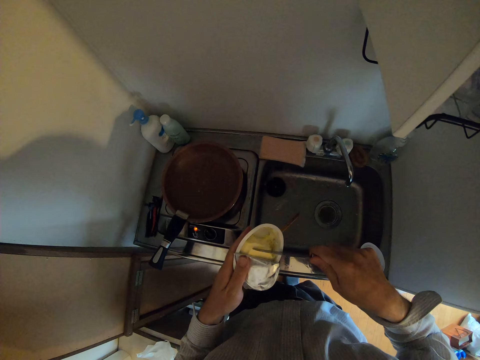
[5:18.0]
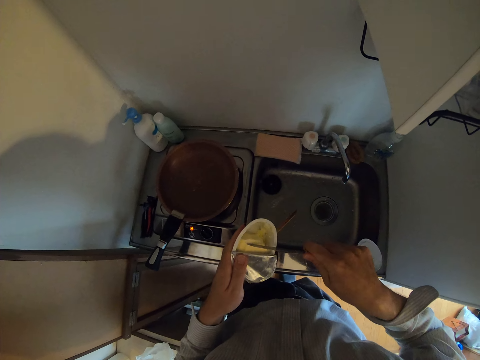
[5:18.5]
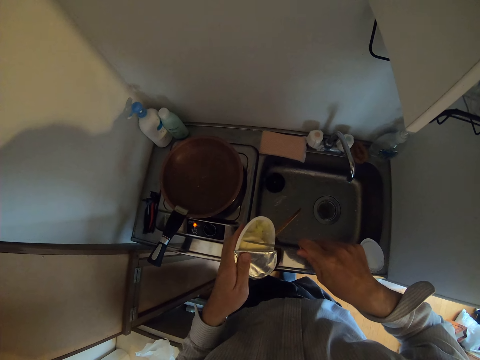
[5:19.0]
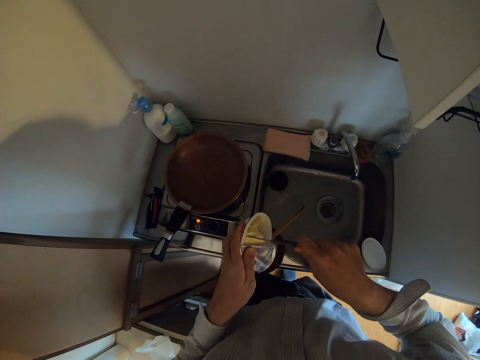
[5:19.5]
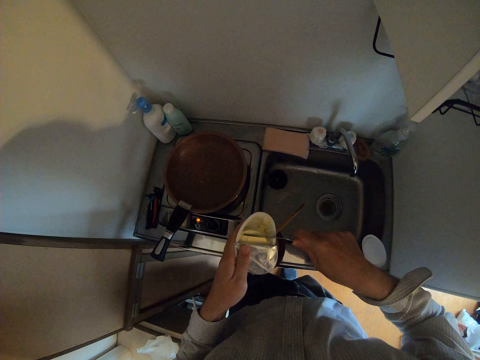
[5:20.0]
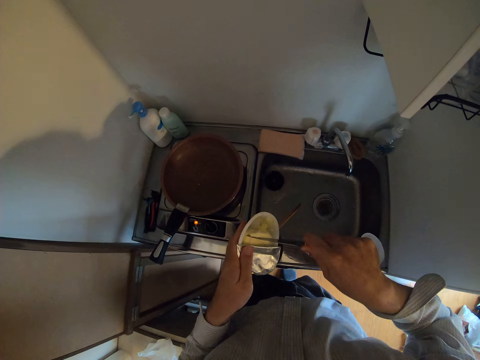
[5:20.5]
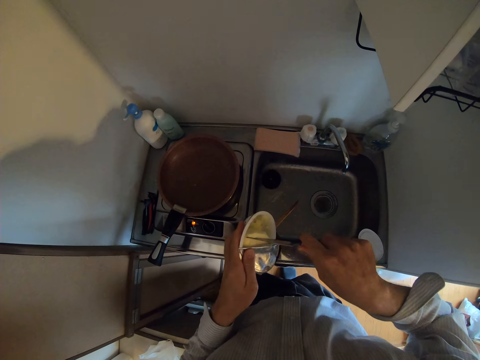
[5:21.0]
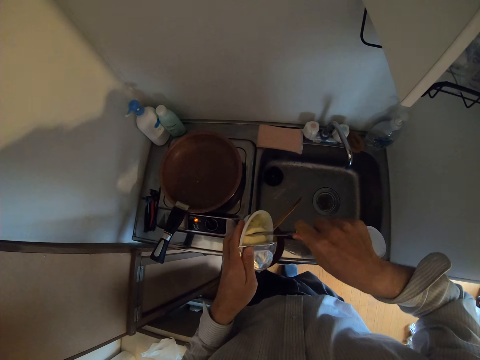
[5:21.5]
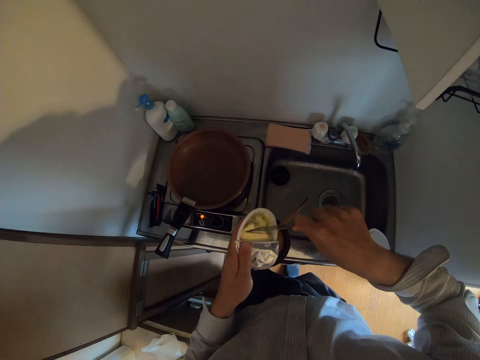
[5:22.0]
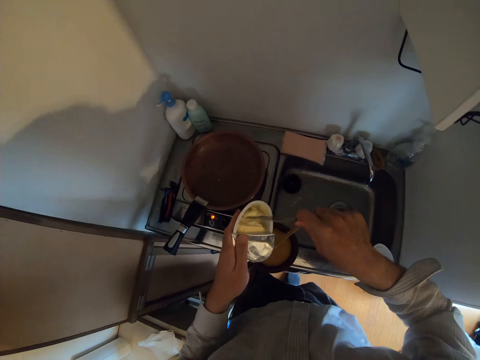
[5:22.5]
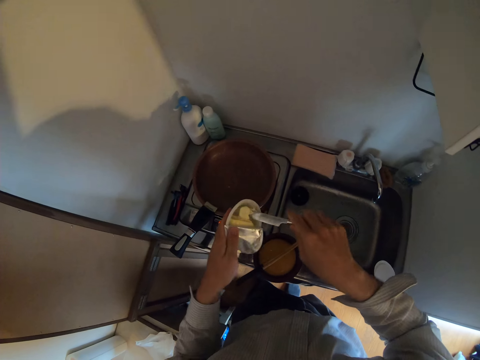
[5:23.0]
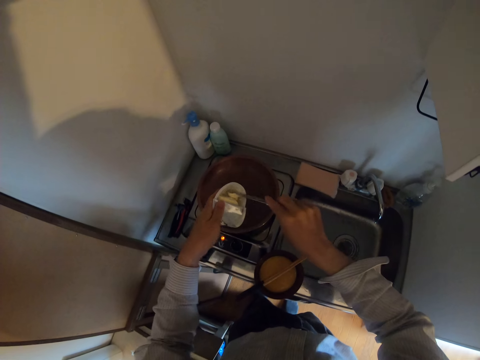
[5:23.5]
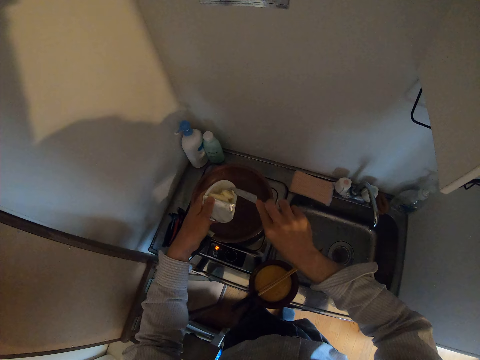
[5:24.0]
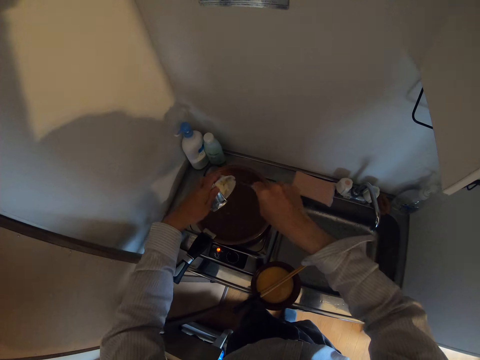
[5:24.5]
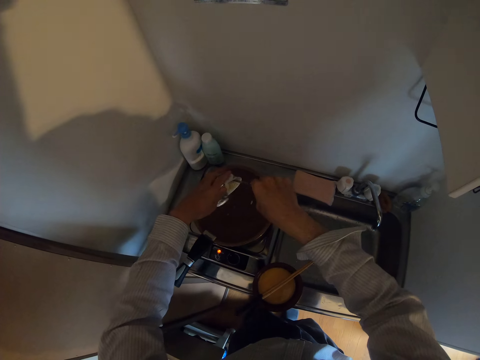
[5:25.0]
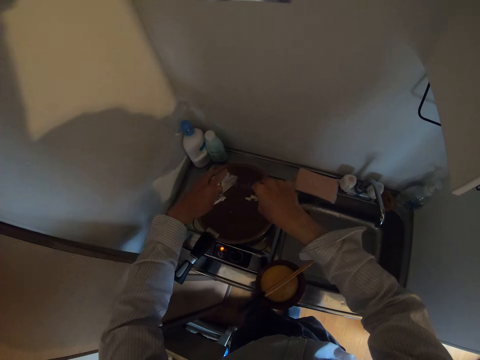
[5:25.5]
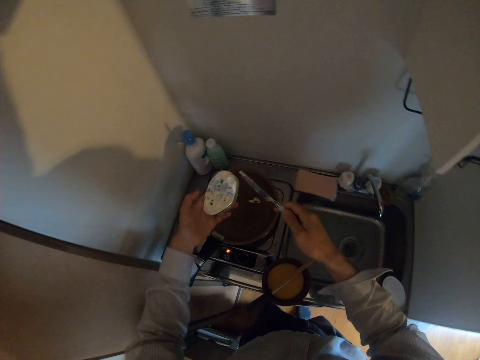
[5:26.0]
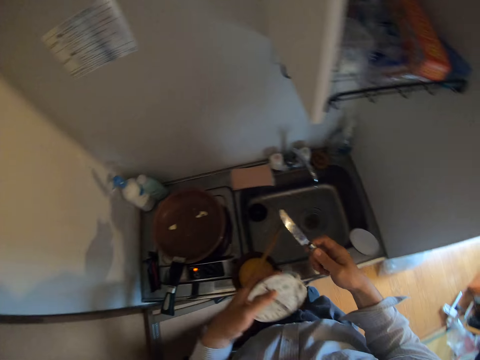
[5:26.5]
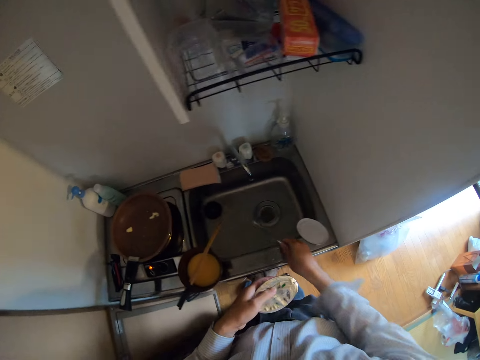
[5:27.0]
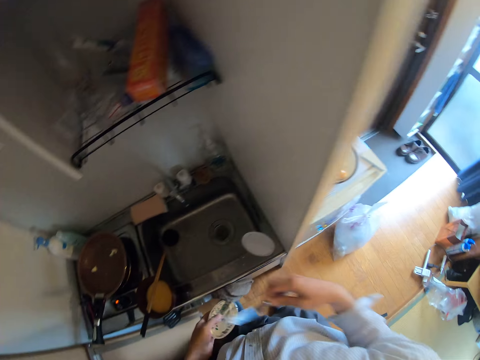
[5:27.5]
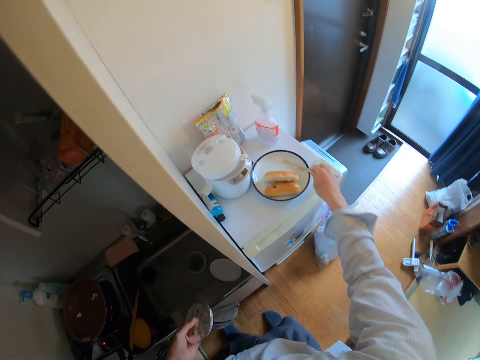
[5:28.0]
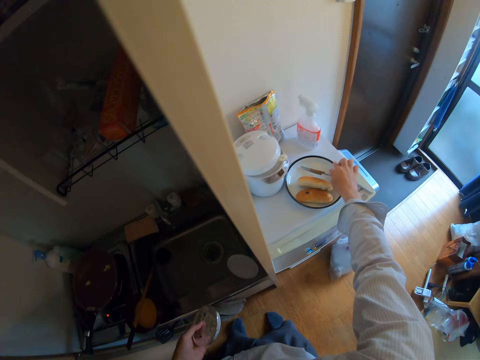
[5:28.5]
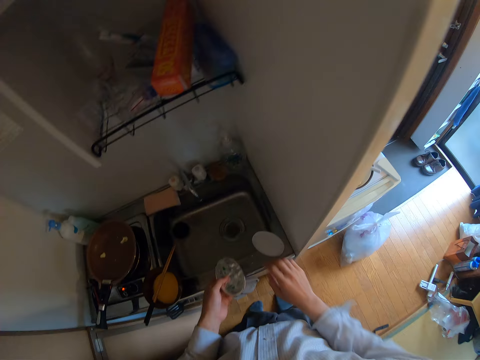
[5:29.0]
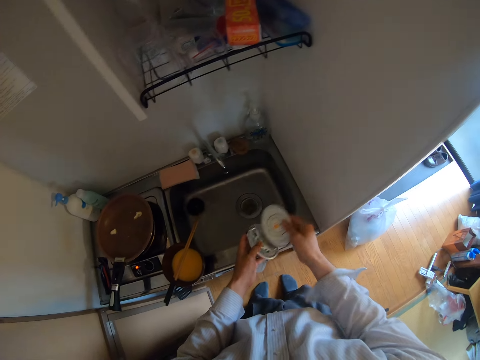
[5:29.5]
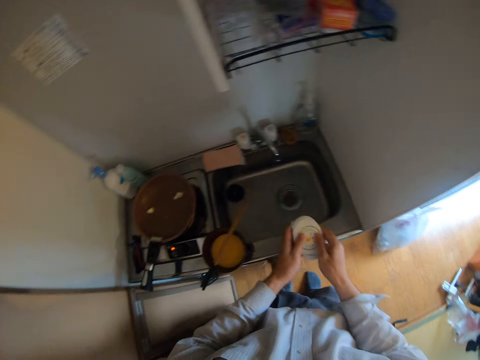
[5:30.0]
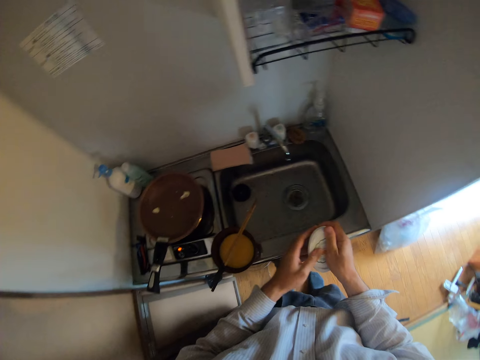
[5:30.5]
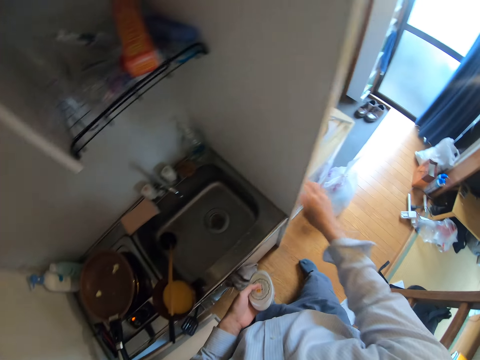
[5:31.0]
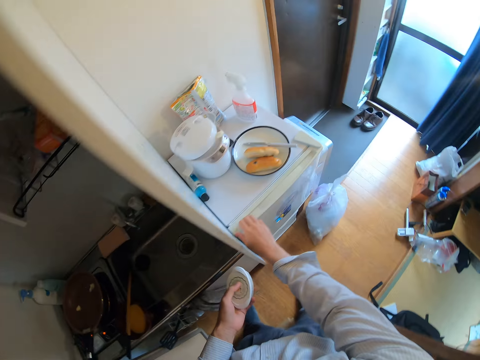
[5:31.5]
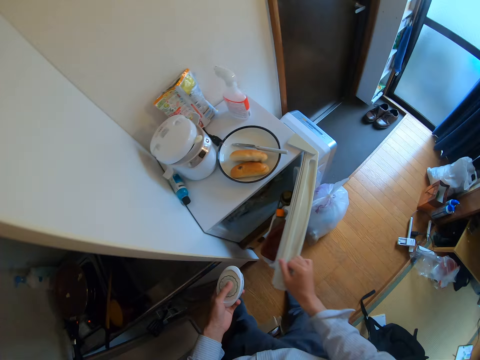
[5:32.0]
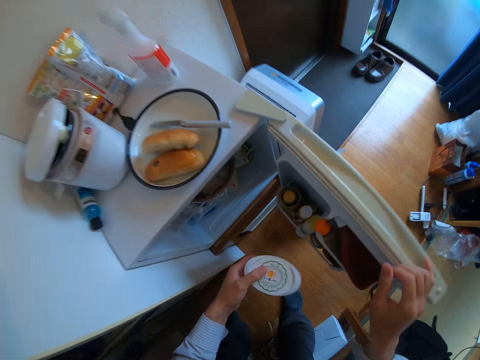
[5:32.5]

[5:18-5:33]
The camera wearer places the knife in the dish. He moves his hands towards the pan. He pours the margarine in the frypan with the knife. He moves his hands away from the pan. He moves his hand towards the fridge. He places the knife in the plate on the fridge. He moves his hand towards the dish. He places the dish on the edge of the sink. He holds the lid with his hand. He takes the cover of the margarine from the edge of the sink. He moves the lid towards the dish. He closes the dish with the lid. He moves his hand forwards. He places his hand on the fridge door. He moves his other hand towards the fridge. He opens the fridge. He moves his hand towards the inside of the fridge.

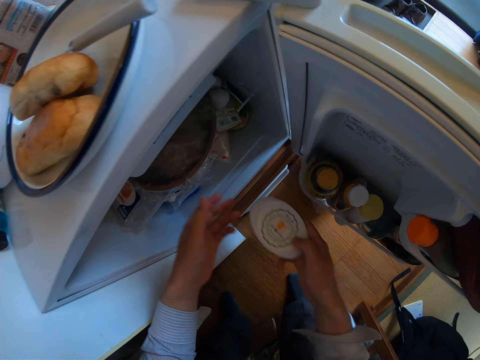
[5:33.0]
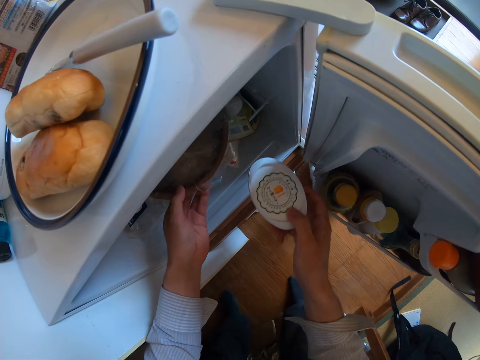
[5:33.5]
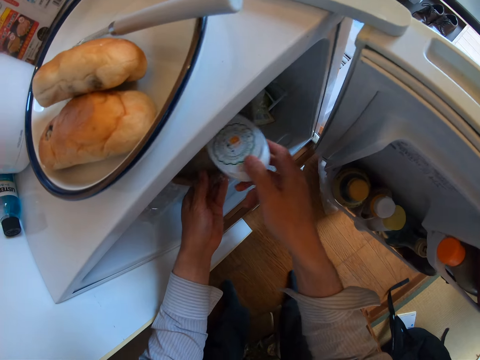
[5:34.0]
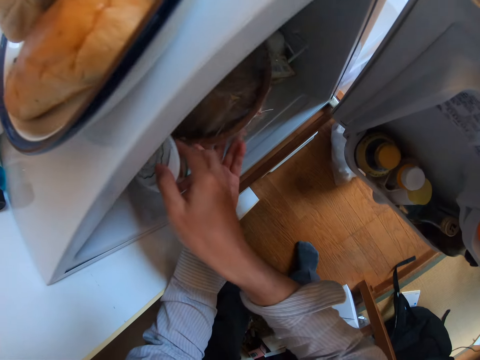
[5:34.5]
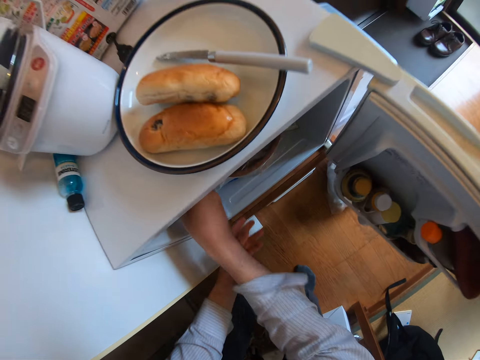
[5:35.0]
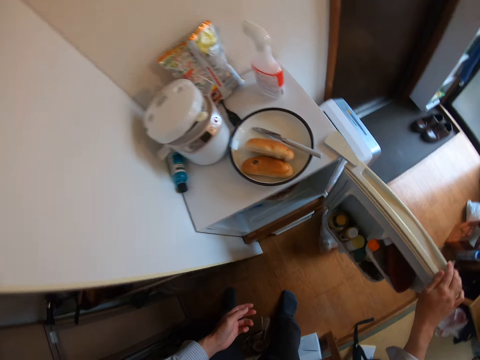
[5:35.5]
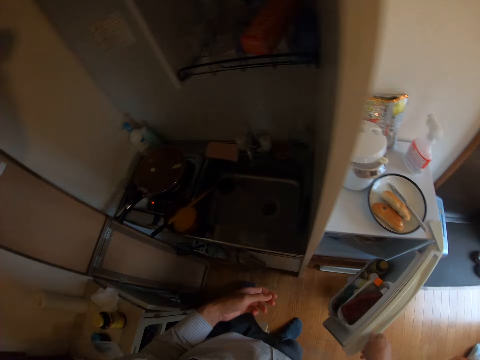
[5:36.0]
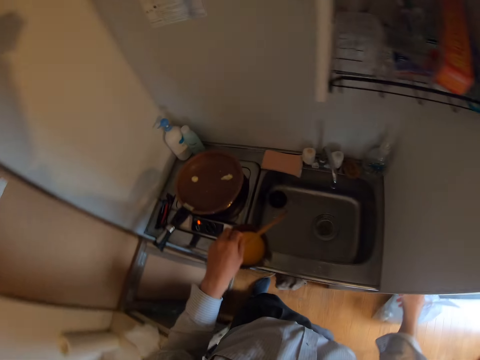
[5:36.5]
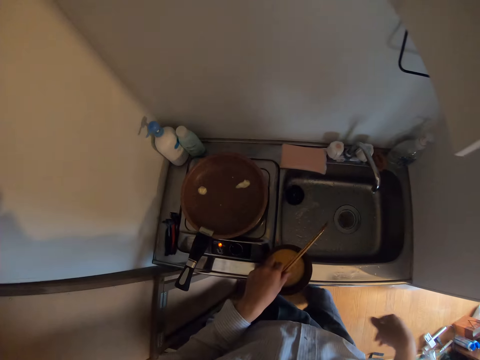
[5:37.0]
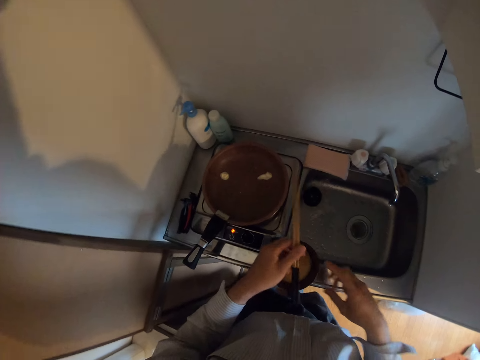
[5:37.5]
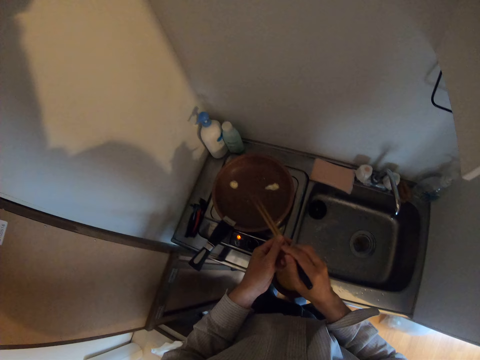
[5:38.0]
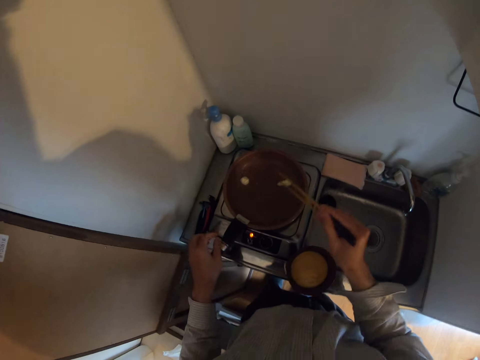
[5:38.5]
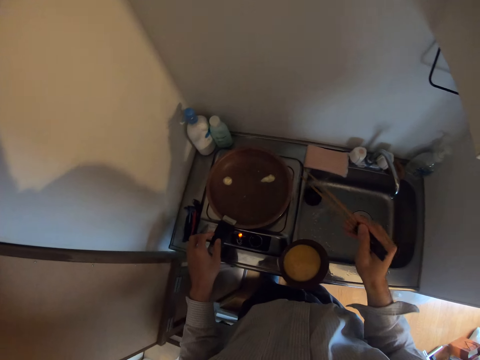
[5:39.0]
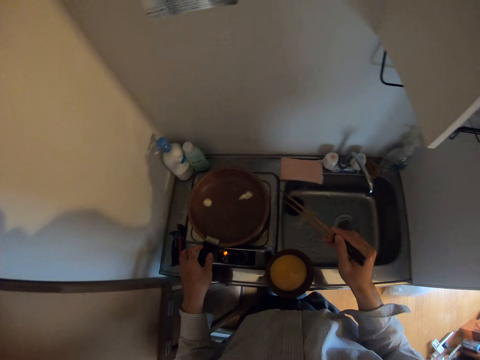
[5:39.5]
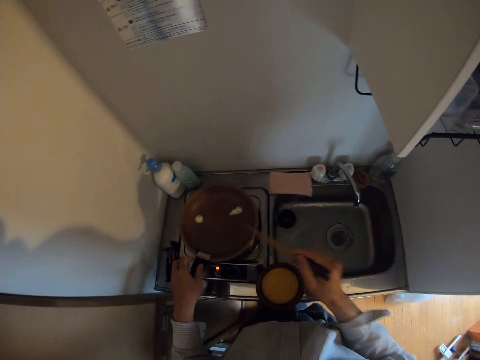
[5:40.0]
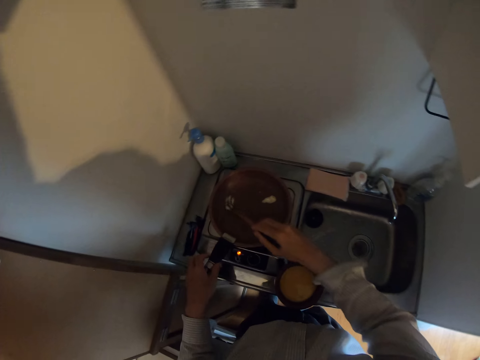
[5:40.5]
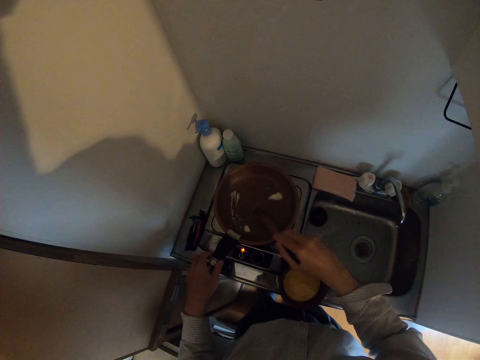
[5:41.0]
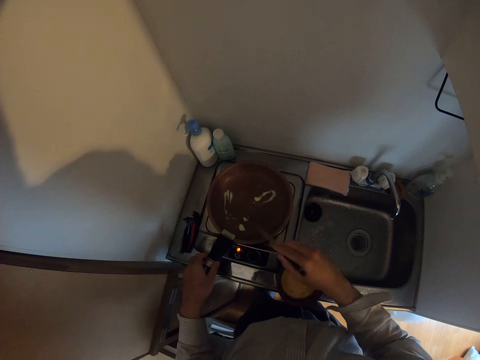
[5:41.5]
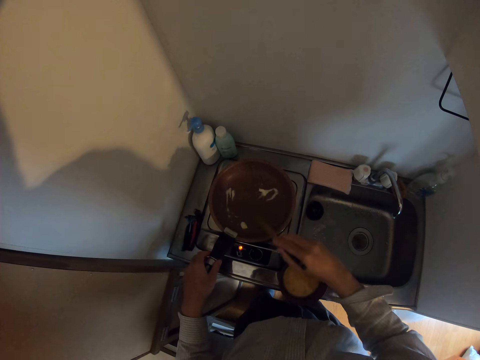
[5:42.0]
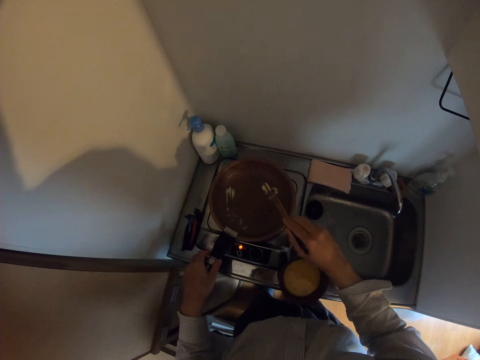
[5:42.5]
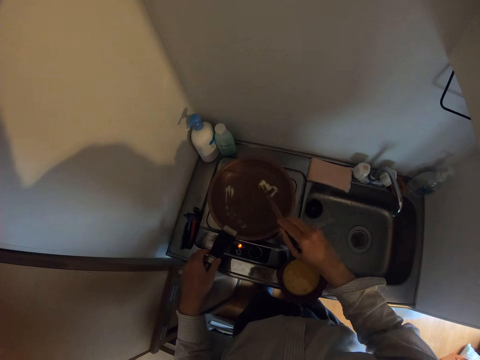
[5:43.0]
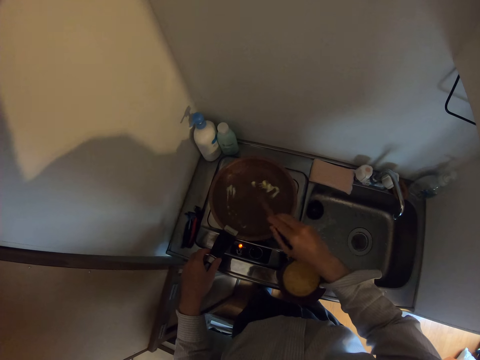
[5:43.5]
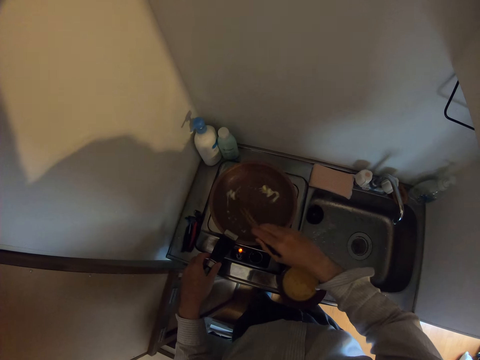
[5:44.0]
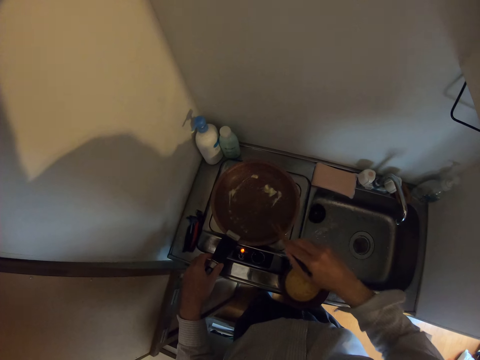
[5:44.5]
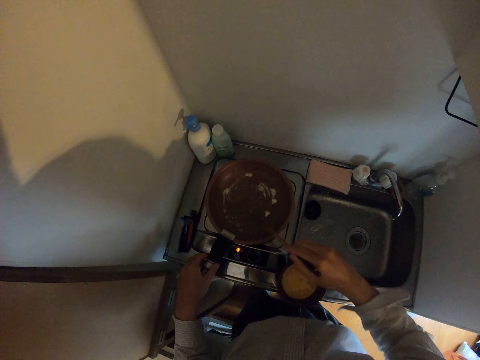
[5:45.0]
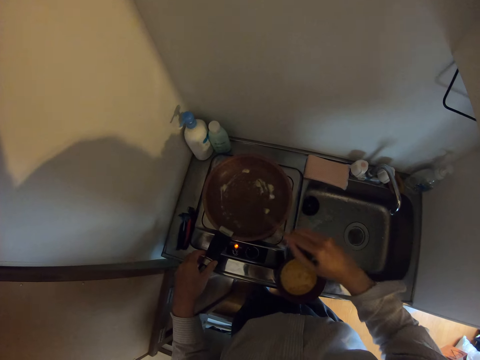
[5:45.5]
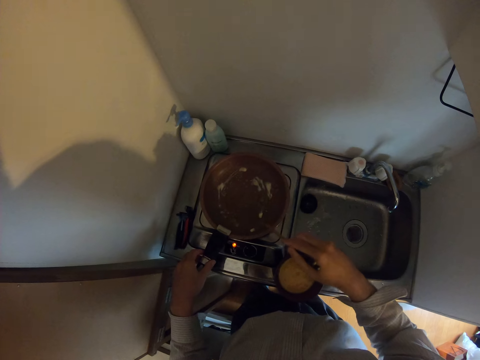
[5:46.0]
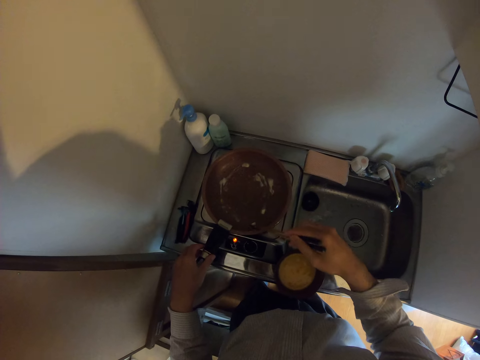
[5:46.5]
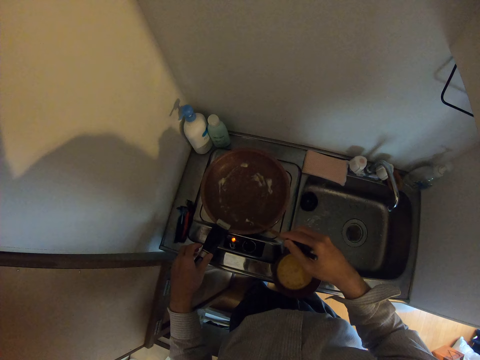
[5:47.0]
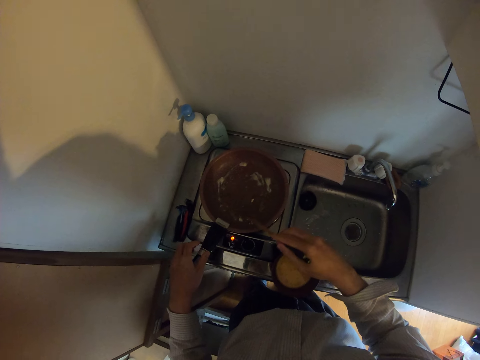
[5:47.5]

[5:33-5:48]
The camera wearer places the dish on his other hand. He moves aside the plate in the fridge. He holds the plate with his hand. He places the margarine in the fridge. He moves his hand towards him. He holds the fridge door with his hand. He closes the fridge. He moves his hand towards the bowl. He holds the chopsticks with his hand. He moves his other hand towards the bowl. He takes the pair of chopsticks from the bowl. He places the chopsticks on his other hand. He moves his hands towards the pan. He stirs the margarine in the frypan with the pair of chopsticks. He stares at the pan. He spreads the butter on the pan with the chopsticks. He places his hand on the pan's handle. He spreads the butter on the pan with the chopsticks.
